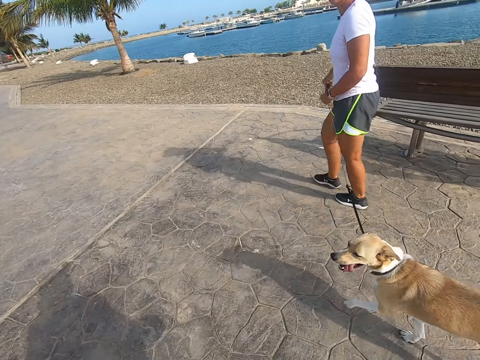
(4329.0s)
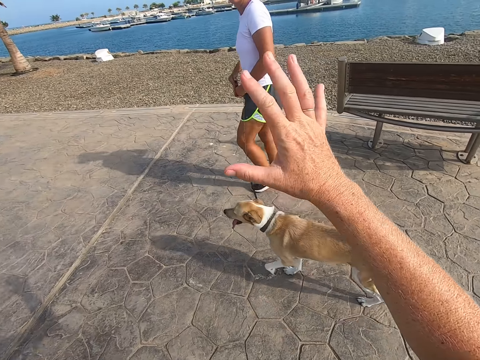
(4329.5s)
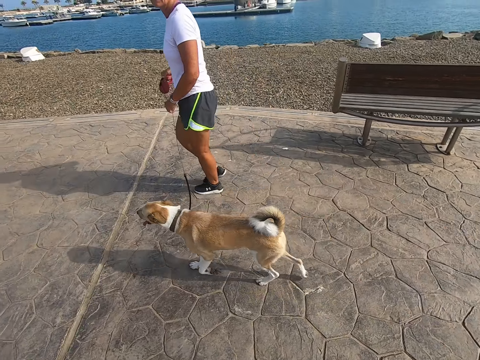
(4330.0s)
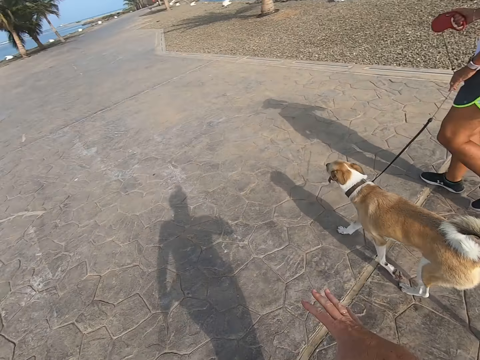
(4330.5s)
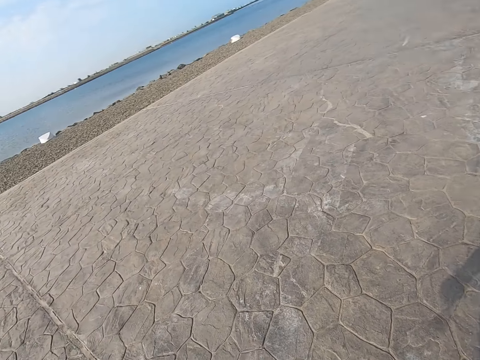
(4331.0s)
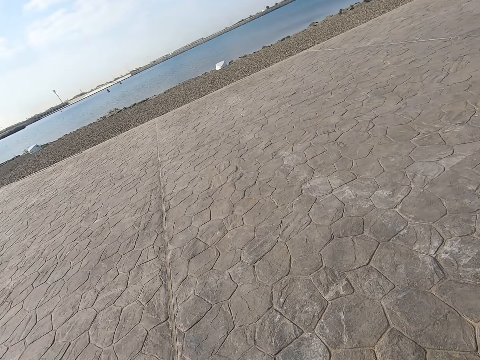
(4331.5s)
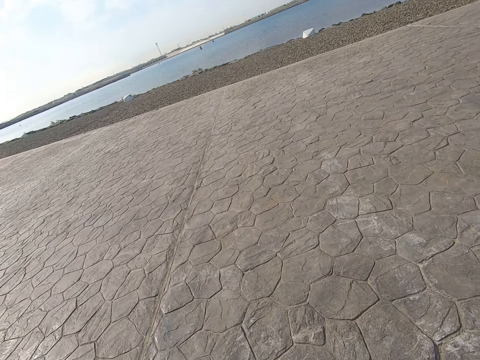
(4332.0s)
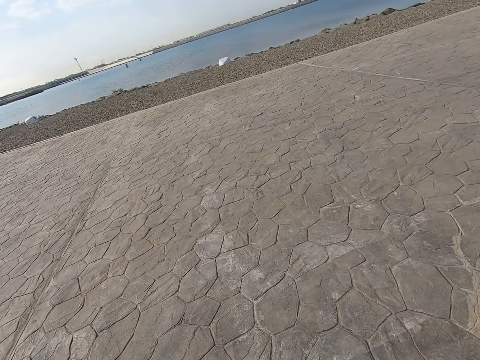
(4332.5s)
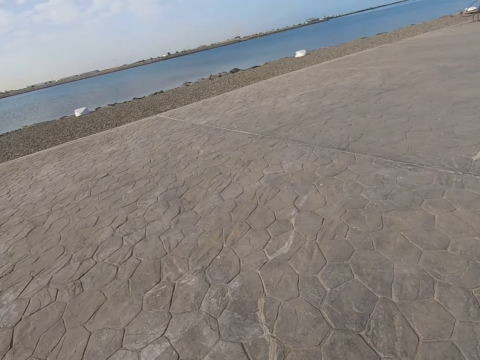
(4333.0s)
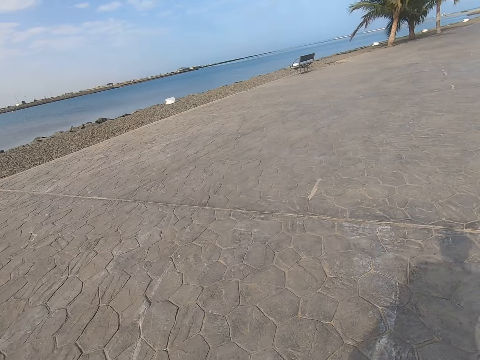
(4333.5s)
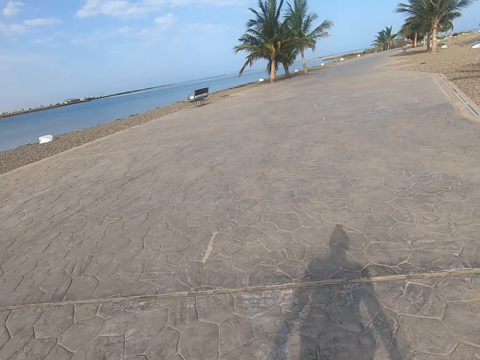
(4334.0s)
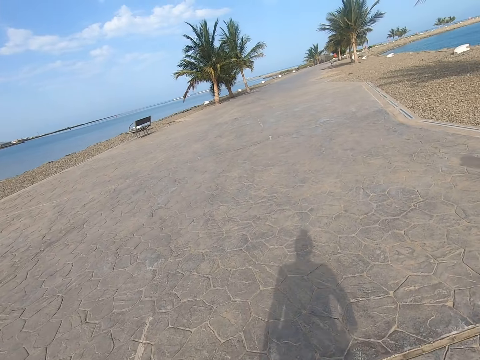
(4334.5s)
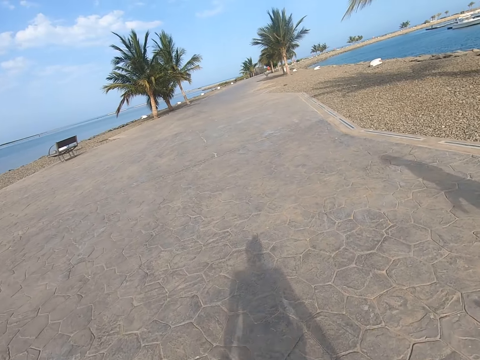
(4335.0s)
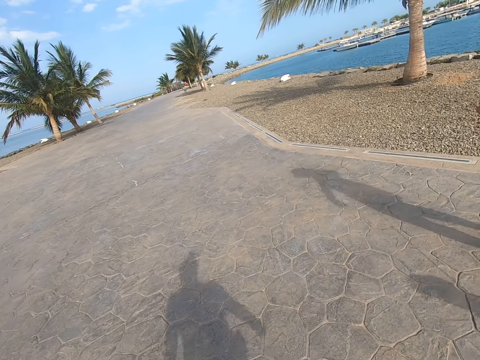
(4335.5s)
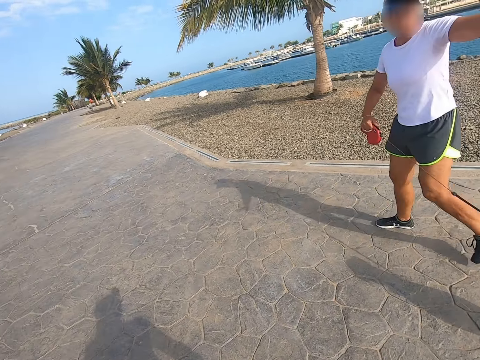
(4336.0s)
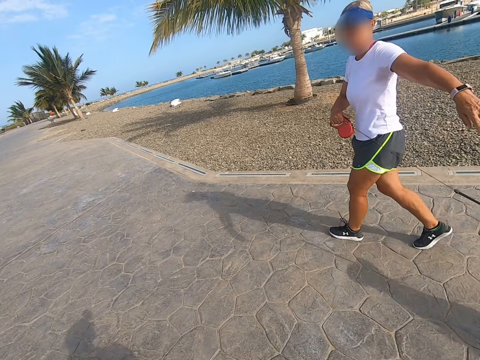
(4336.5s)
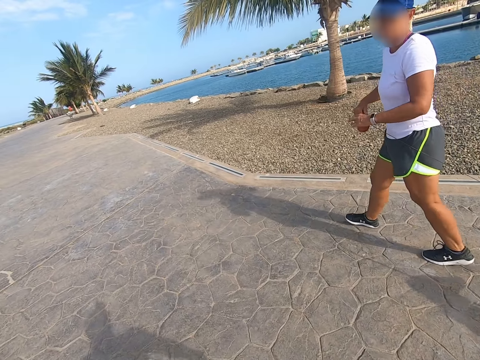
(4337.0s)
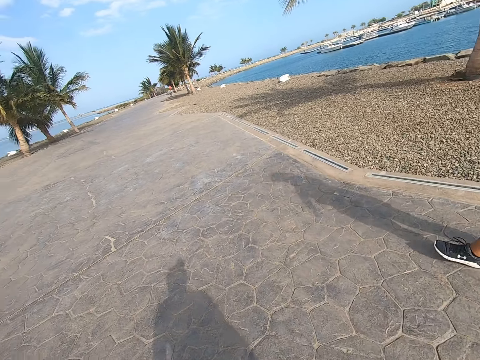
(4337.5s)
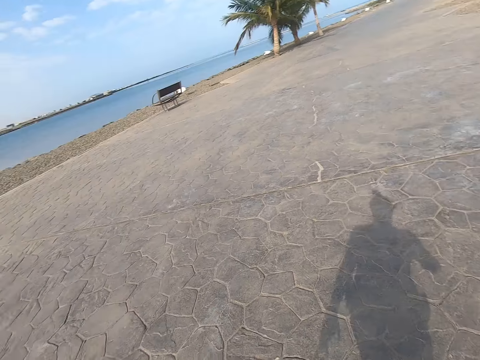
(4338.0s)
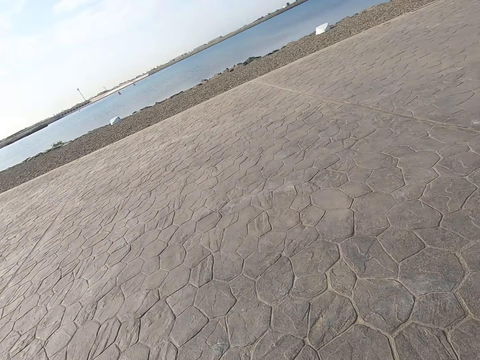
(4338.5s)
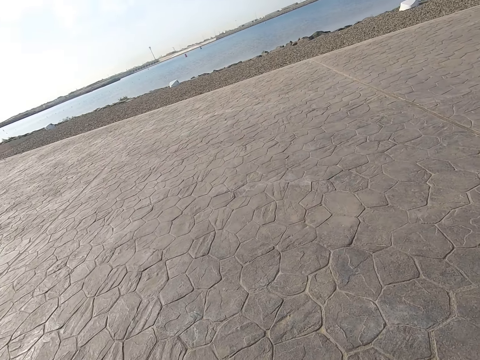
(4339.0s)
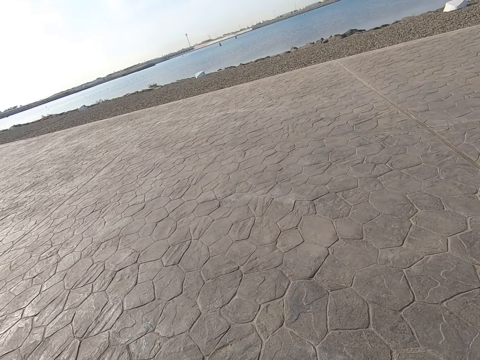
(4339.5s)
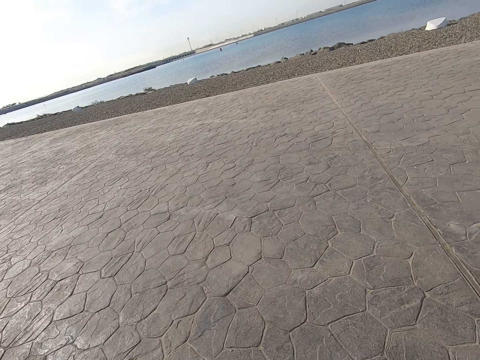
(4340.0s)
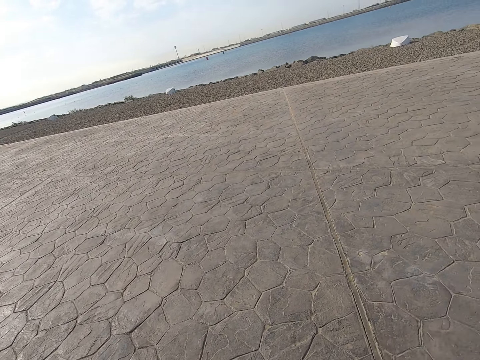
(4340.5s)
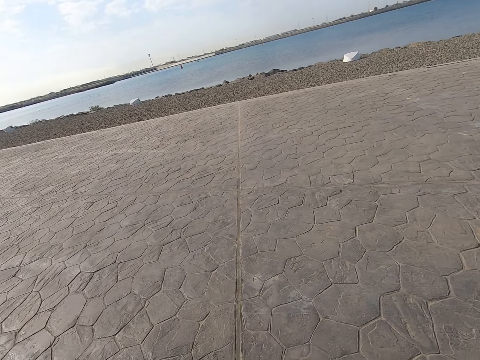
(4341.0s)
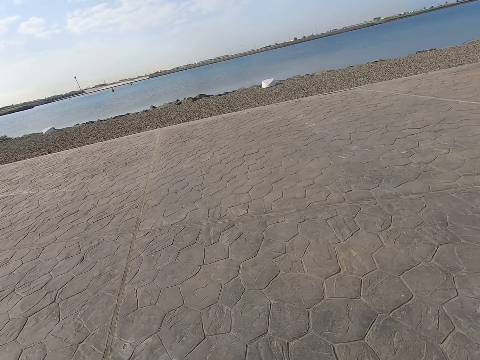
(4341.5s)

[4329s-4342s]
A person holds a leash with both hands. The camera wearer walks around. Another person points at something. A woman walks a dog on the beach park. The camera wearer walks on the beach park.

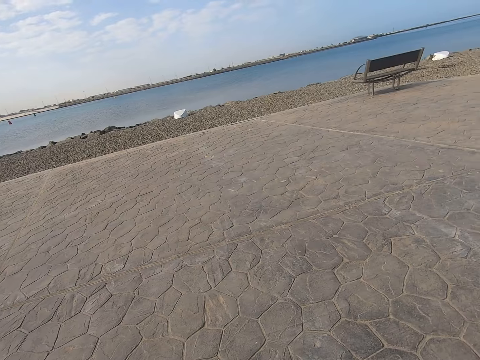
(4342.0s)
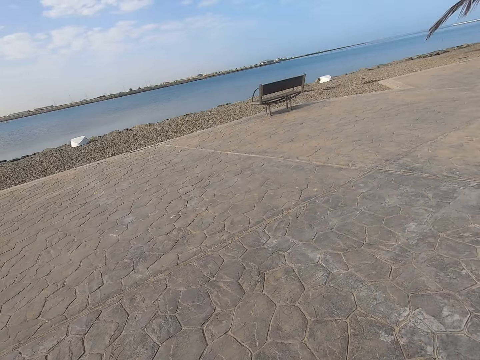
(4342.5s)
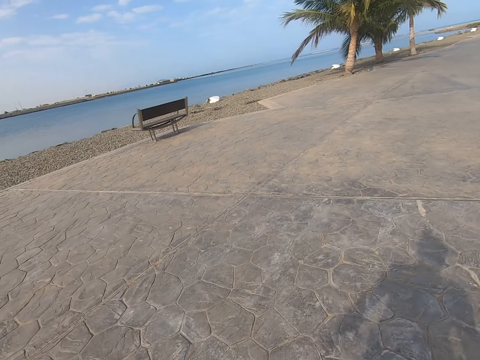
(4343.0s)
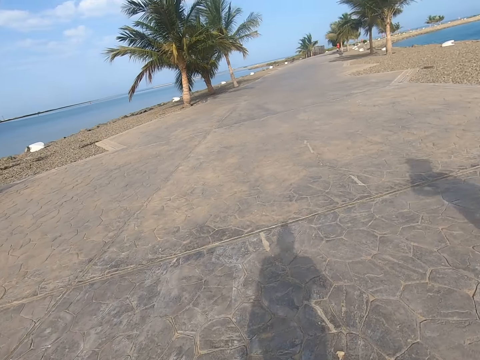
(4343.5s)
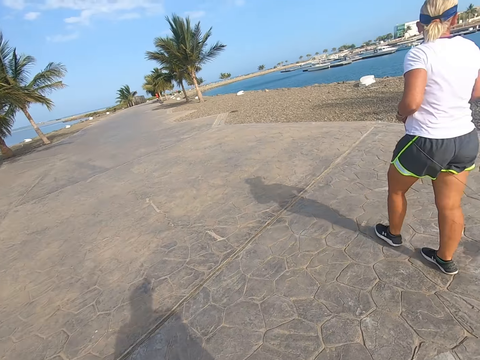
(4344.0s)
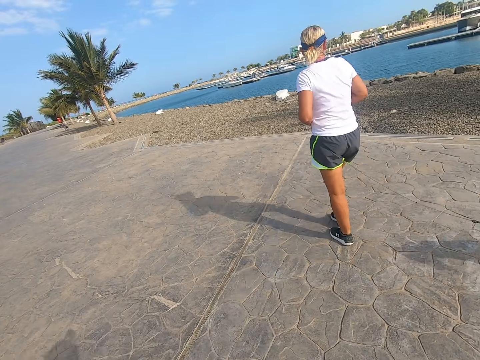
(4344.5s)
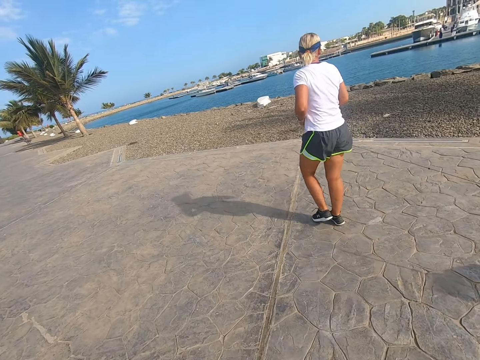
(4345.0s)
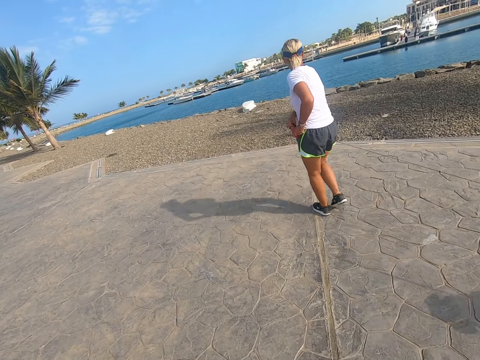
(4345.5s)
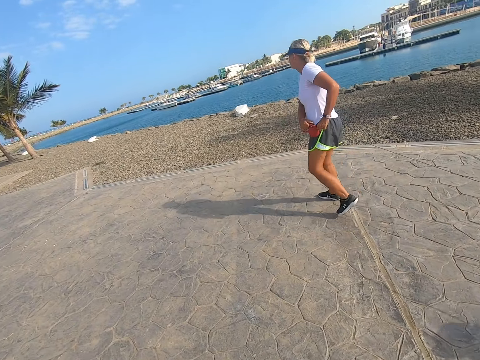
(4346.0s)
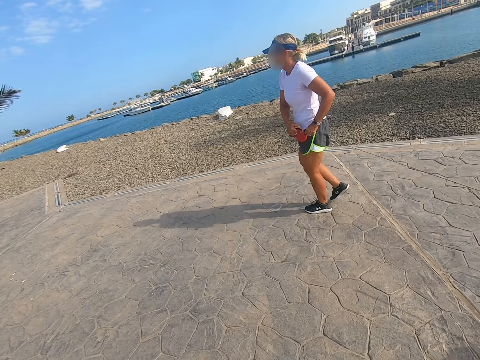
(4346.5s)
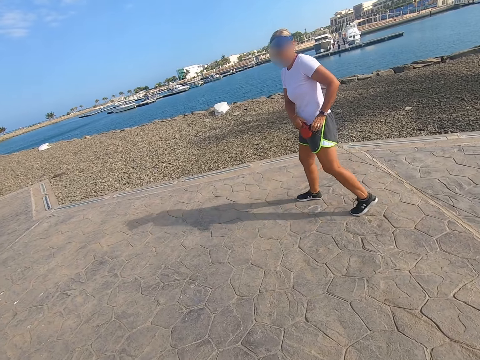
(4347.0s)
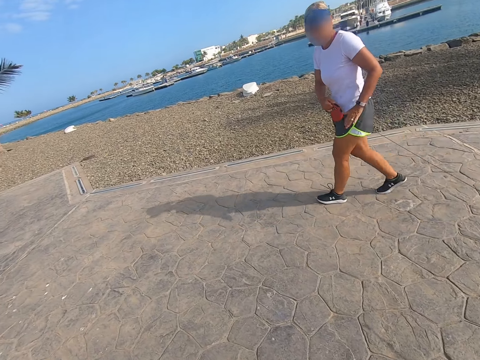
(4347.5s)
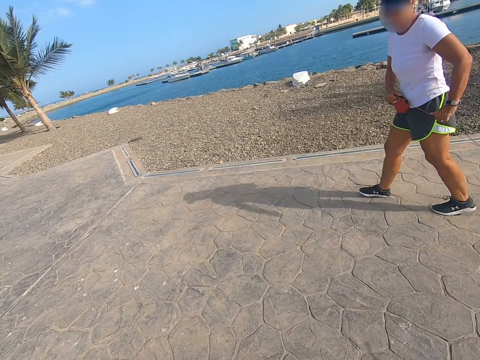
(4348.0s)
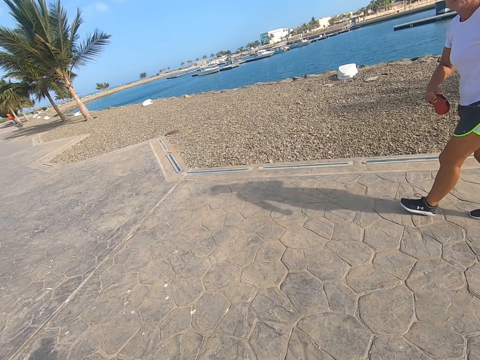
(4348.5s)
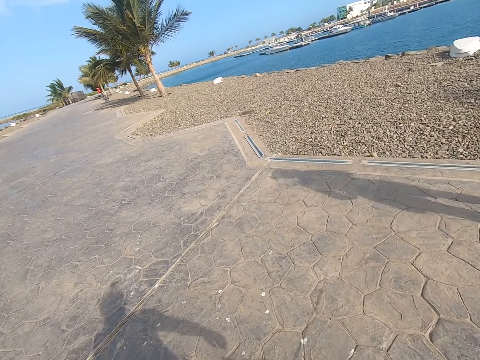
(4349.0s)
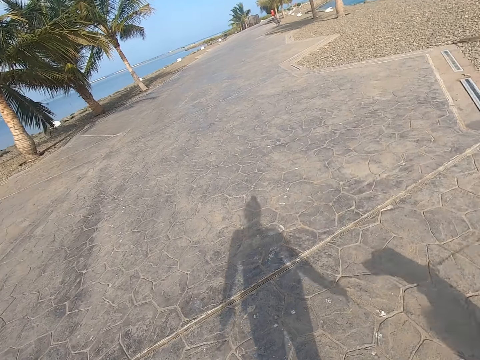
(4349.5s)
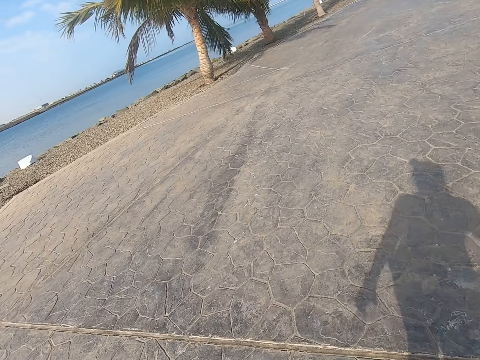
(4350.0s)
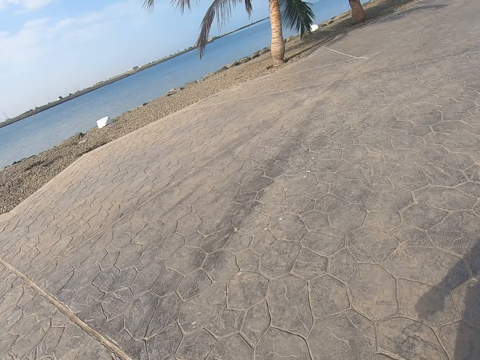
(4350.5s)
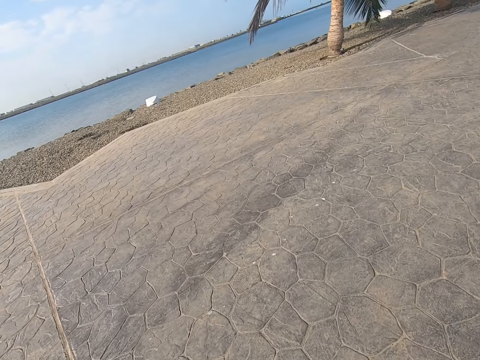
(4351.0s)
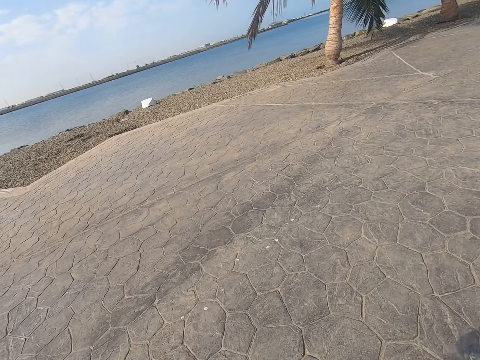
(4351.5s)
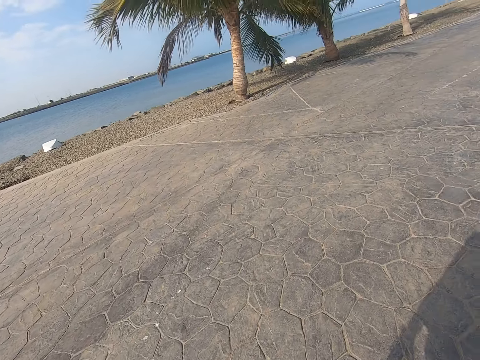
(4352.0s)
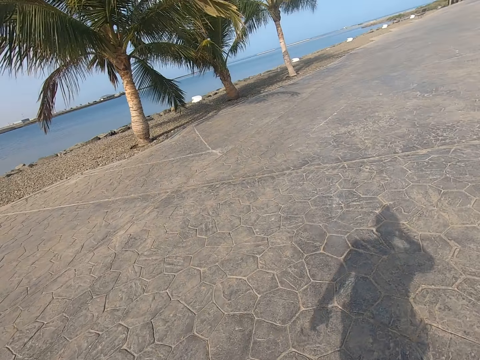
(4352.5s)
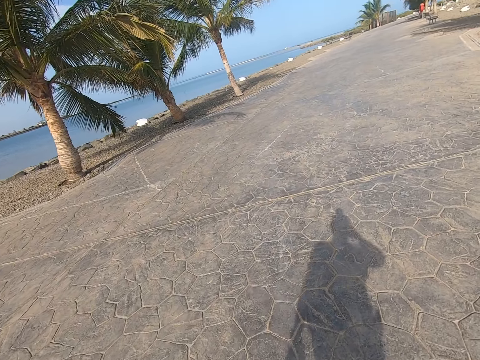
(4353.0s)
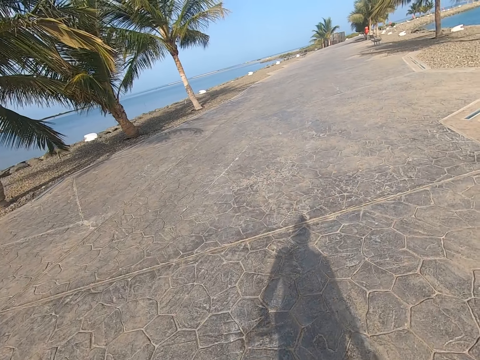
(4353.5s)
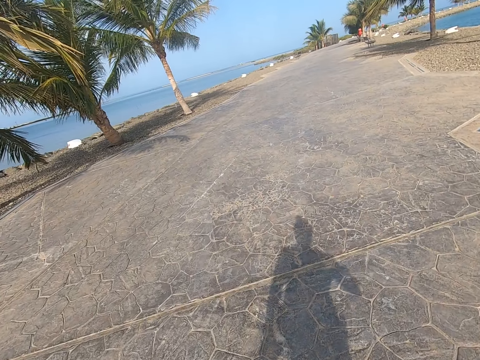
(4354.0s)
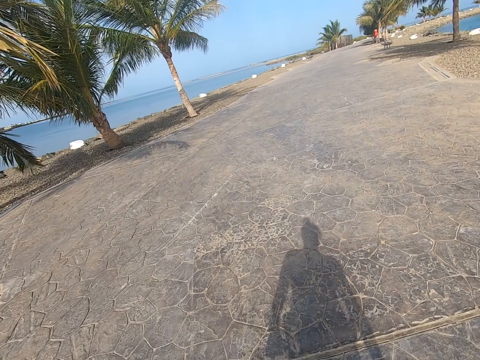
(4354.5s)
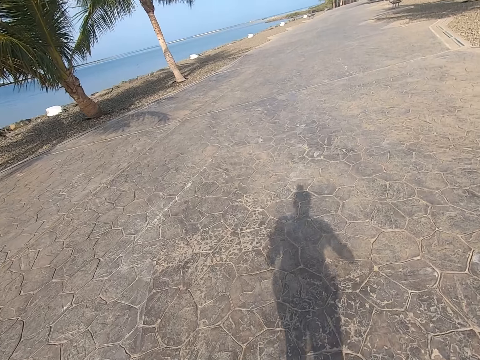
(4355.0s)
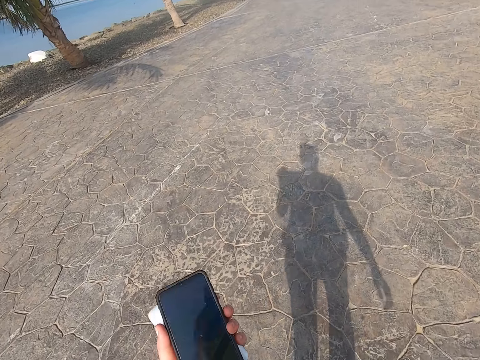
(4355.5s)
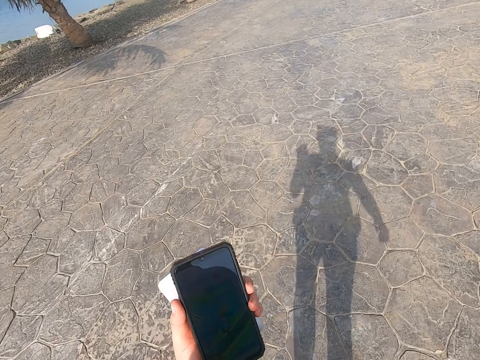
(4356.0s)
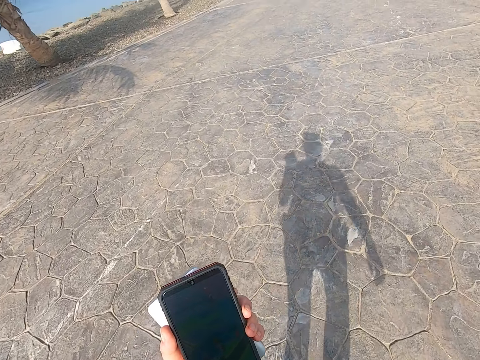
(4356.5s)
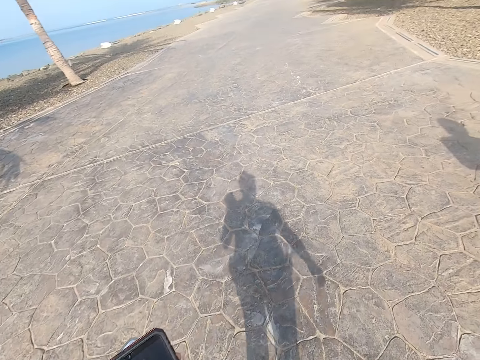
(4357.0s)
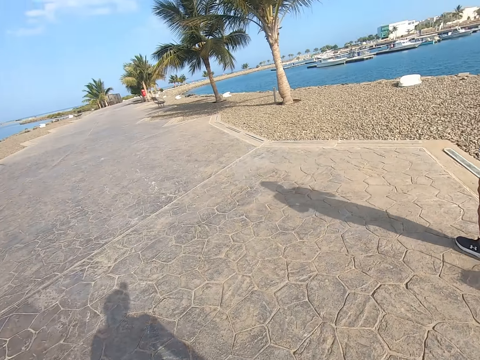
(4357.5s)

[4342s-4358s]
A woman walks a dog on the beach park. The woman controls the dog. The camera wearer walks on the beach park. They hold up the cell phone on the left hand. They stare at the phone.
